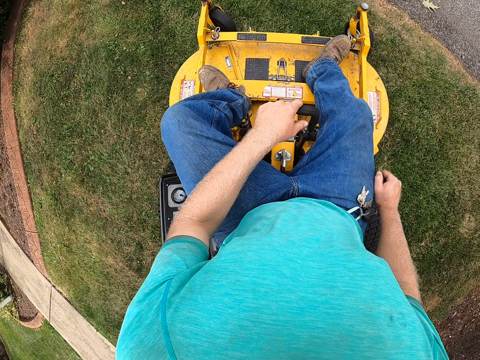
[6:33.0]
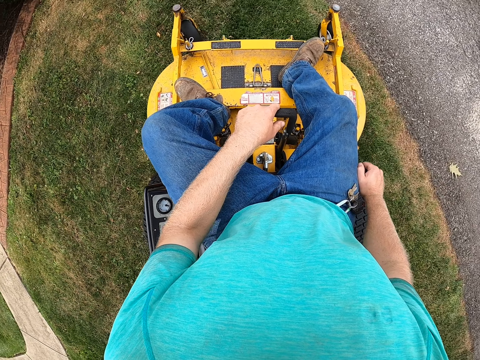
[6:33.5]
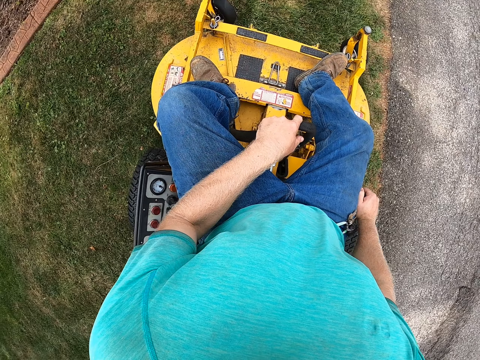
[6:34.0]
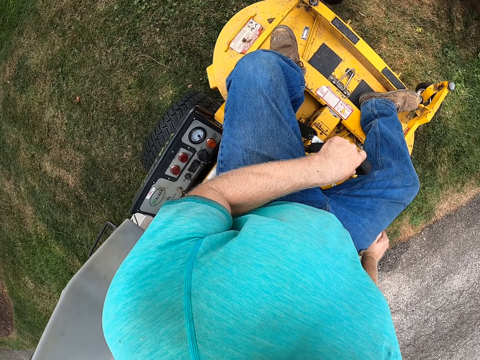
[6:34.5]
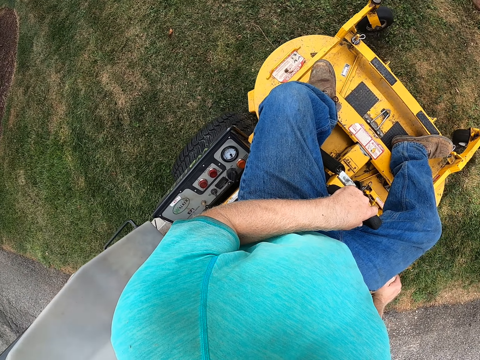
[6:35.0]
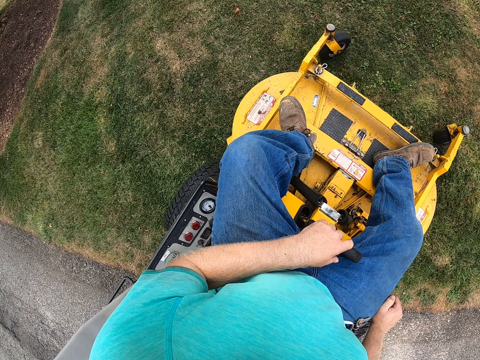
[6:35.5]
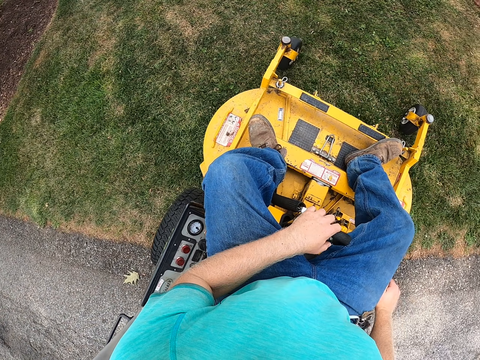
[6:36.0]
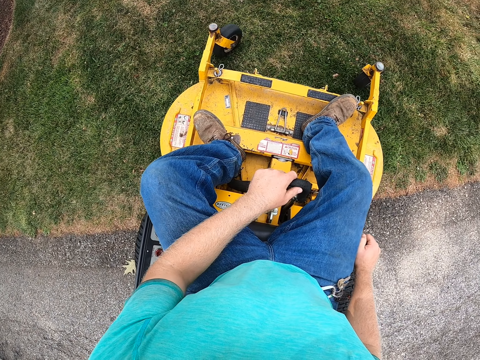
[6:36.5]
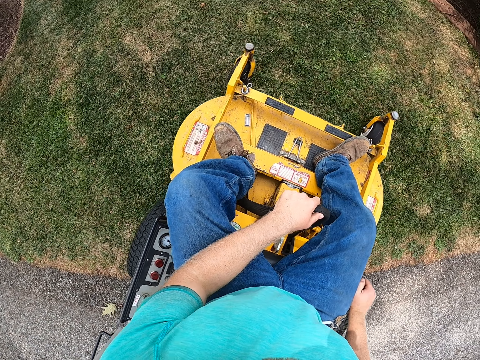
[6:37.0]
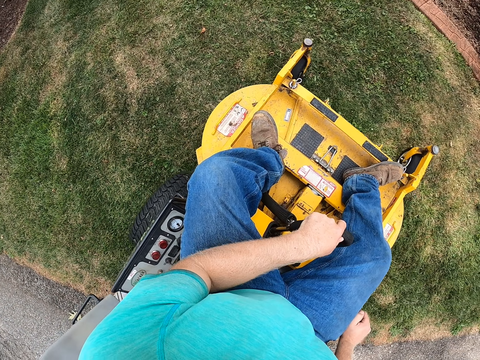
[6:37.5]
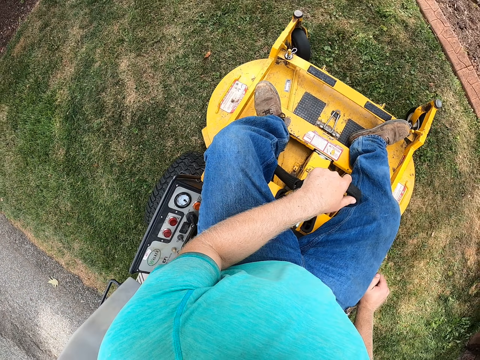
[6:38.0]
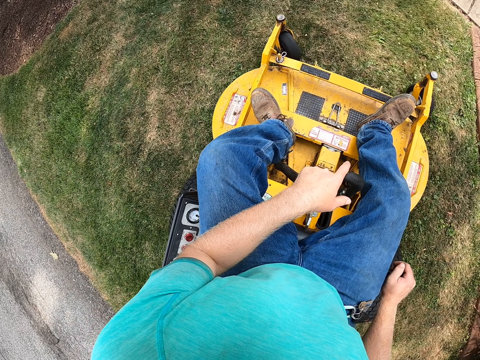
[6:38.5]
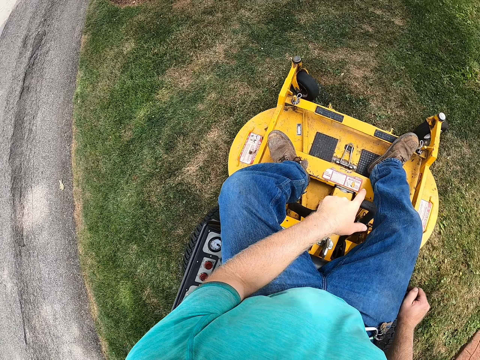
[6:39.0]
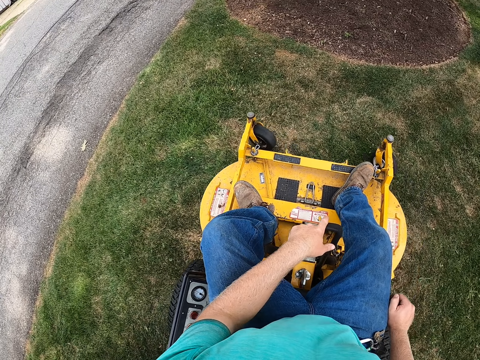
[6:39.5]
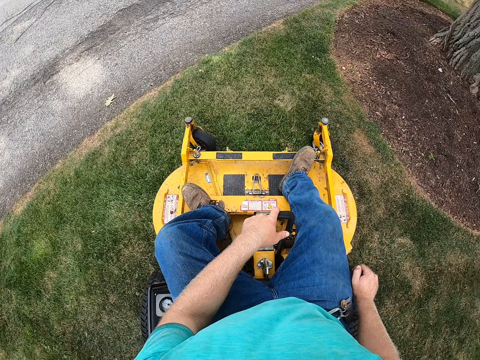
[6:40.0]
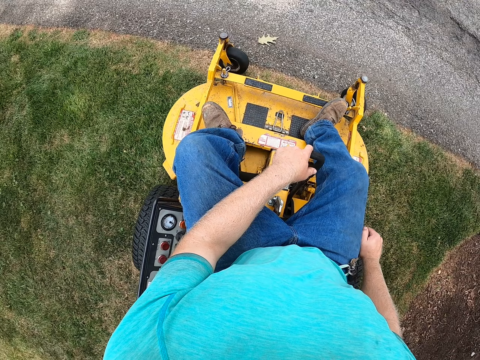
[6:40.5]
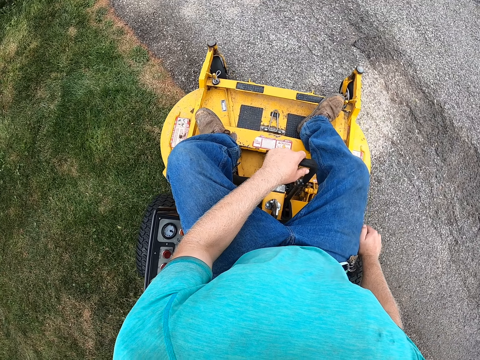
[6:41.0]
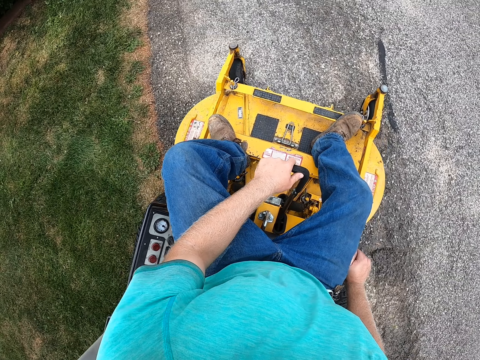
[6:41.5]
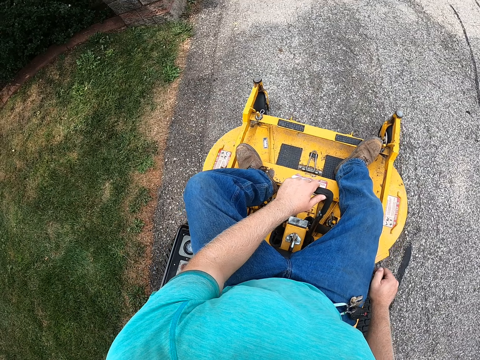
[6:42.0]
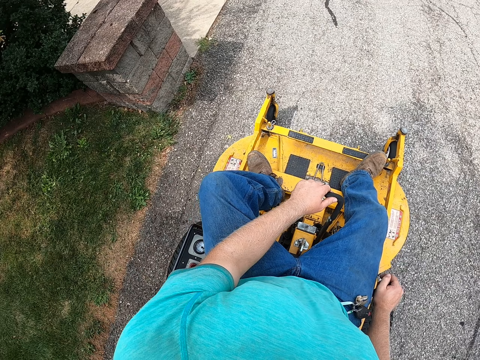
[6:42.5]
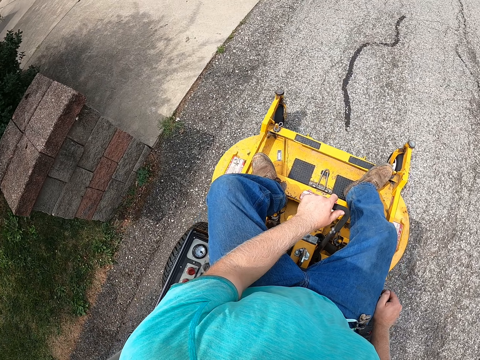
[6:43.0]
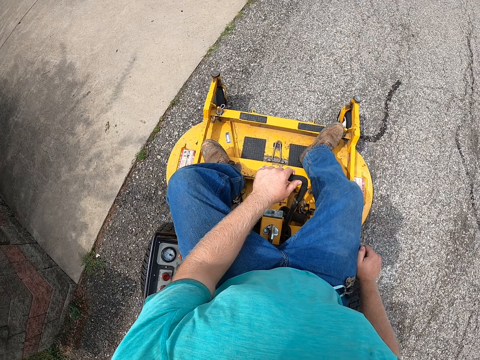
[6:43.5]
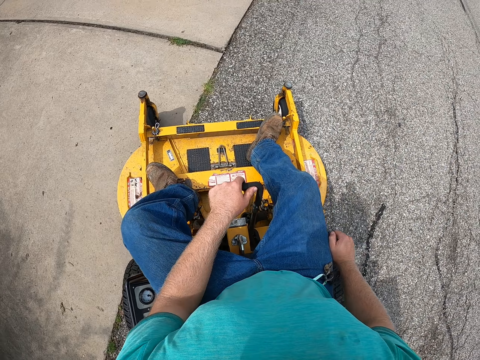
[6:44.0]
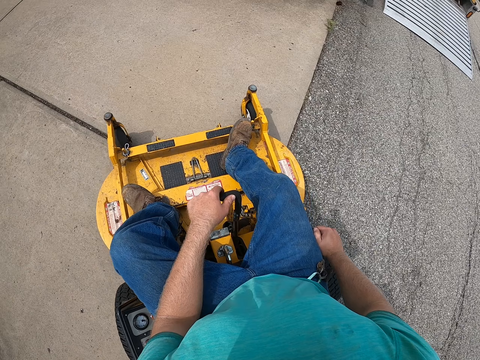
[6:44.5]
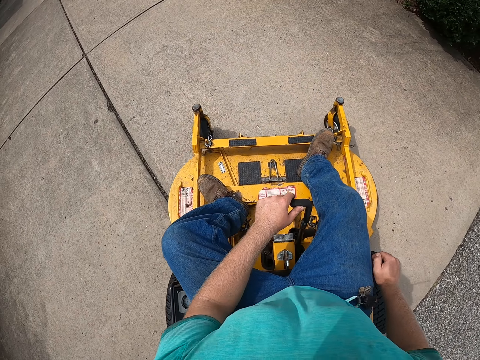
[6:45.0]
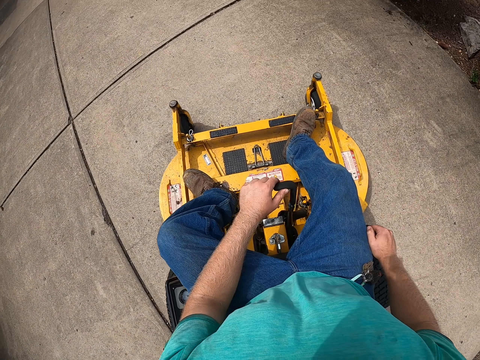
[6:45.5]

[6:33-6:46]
The camera wearer turns. They turn again. They drive the zero-turn mower on the road.

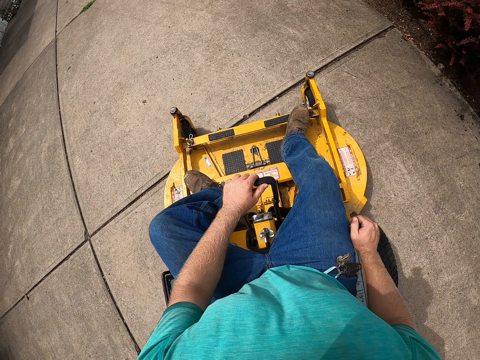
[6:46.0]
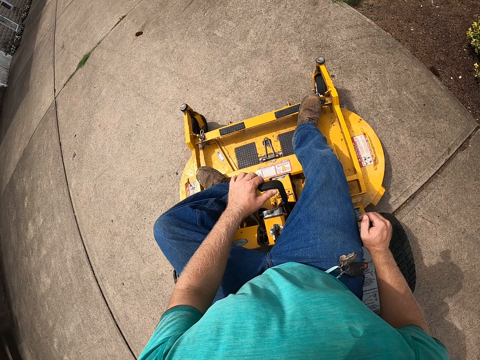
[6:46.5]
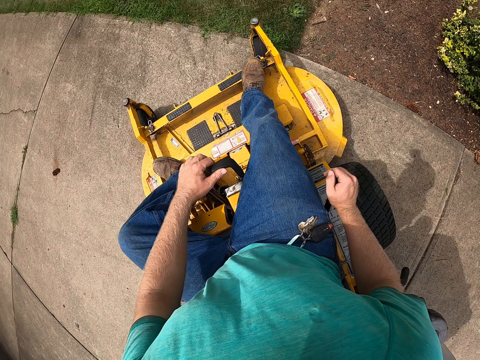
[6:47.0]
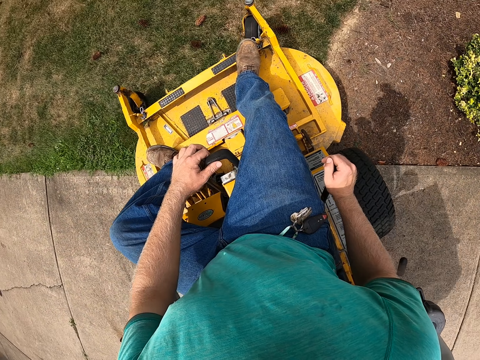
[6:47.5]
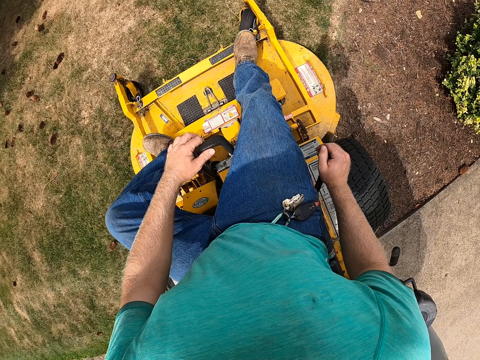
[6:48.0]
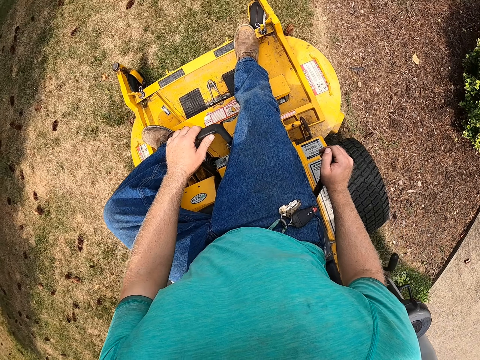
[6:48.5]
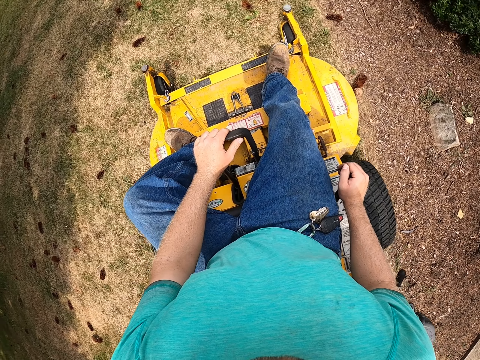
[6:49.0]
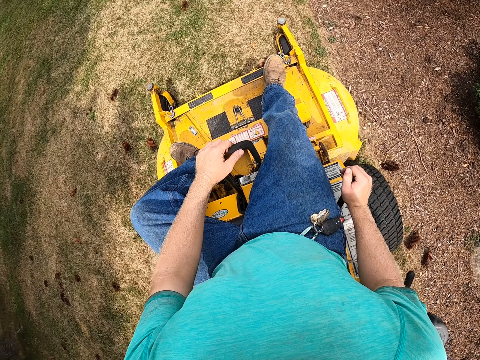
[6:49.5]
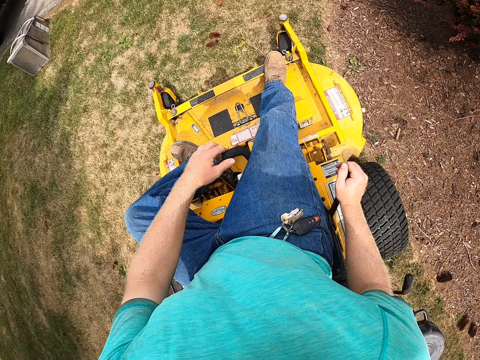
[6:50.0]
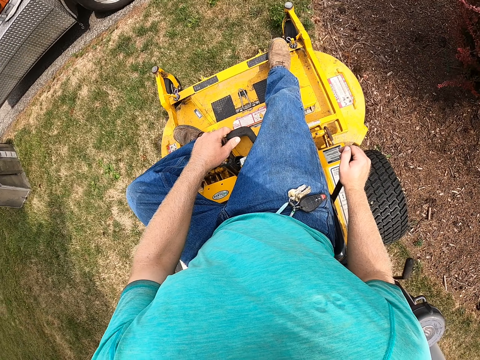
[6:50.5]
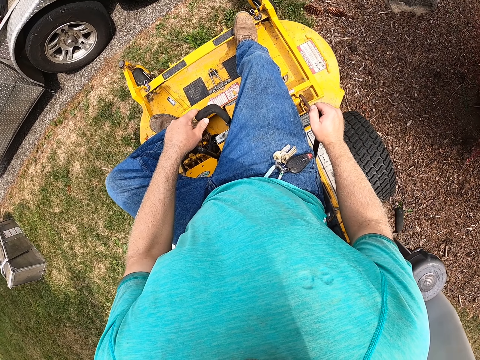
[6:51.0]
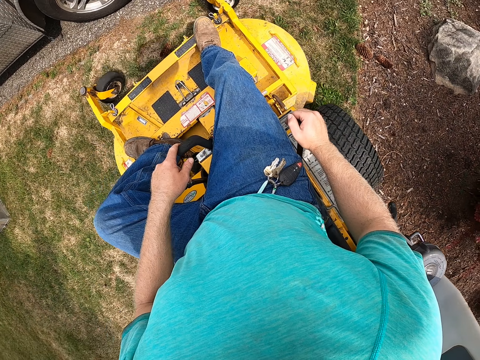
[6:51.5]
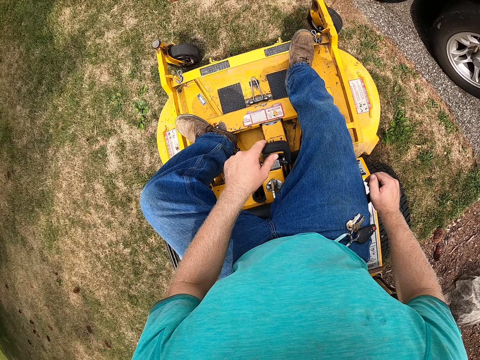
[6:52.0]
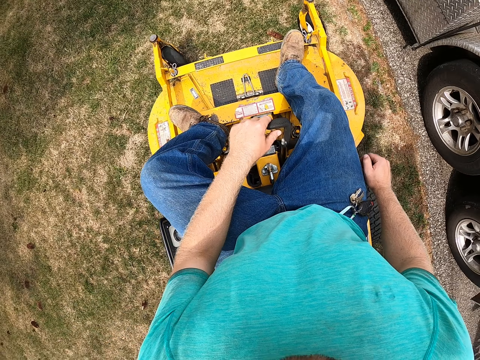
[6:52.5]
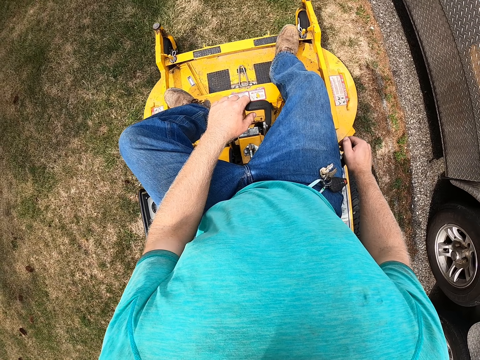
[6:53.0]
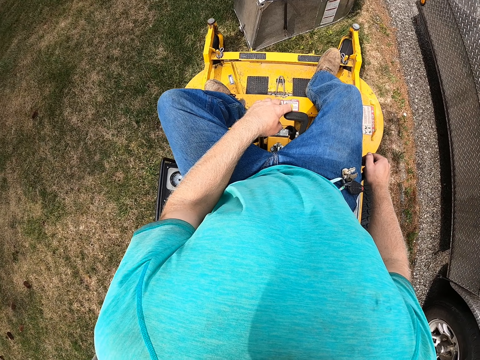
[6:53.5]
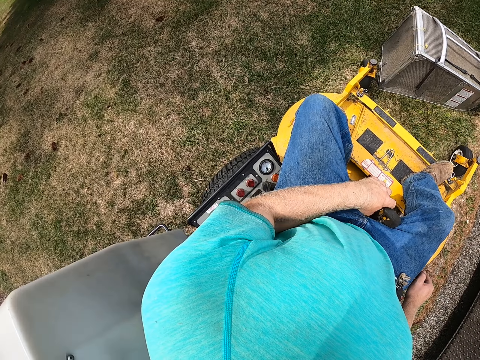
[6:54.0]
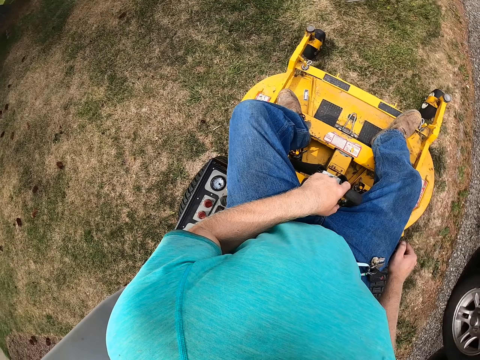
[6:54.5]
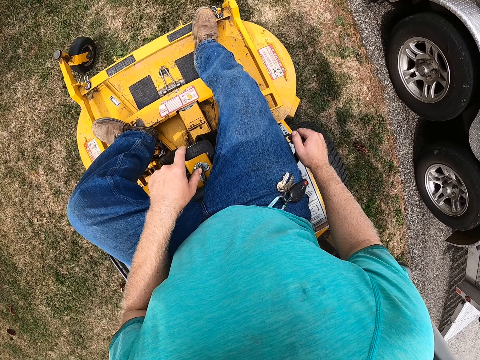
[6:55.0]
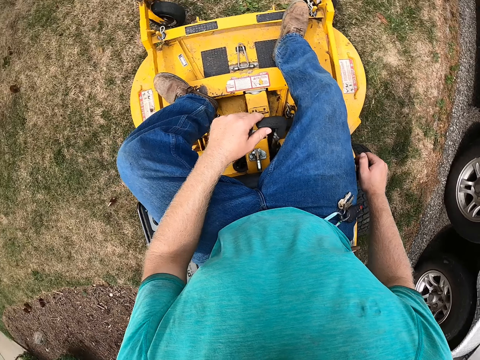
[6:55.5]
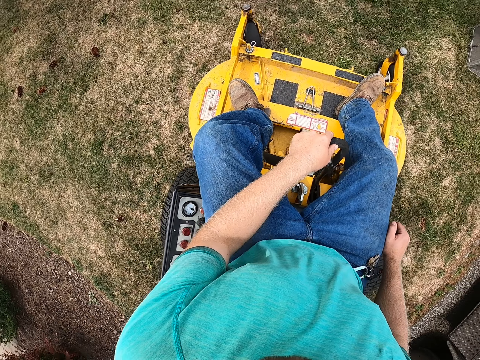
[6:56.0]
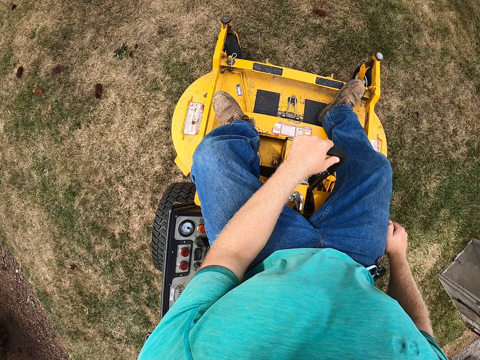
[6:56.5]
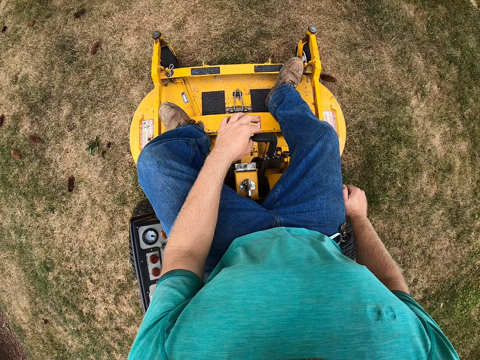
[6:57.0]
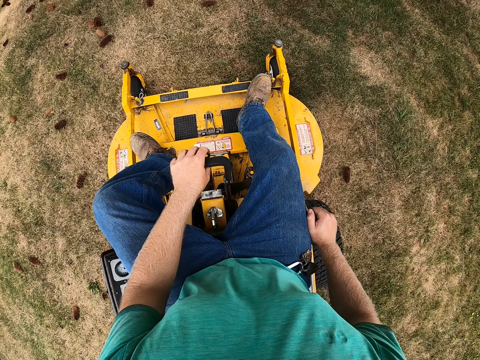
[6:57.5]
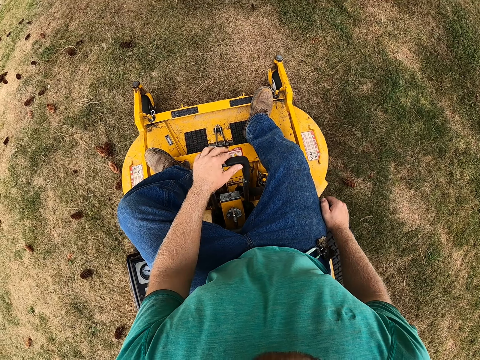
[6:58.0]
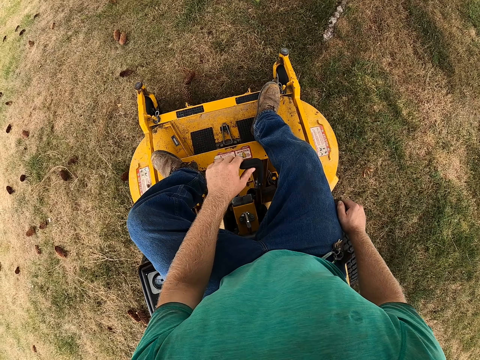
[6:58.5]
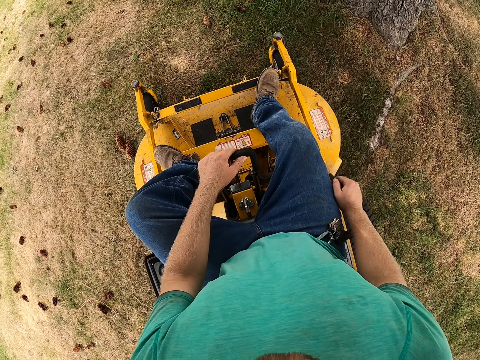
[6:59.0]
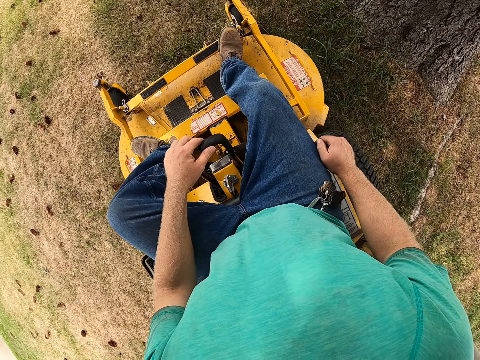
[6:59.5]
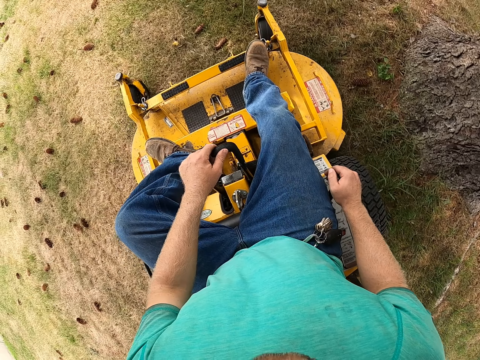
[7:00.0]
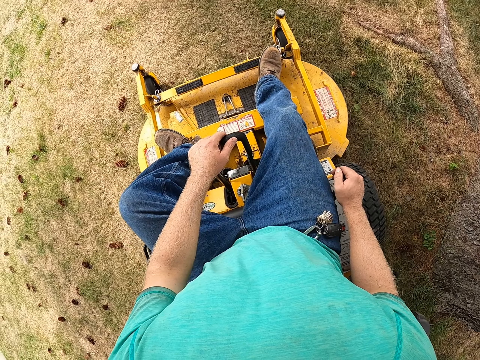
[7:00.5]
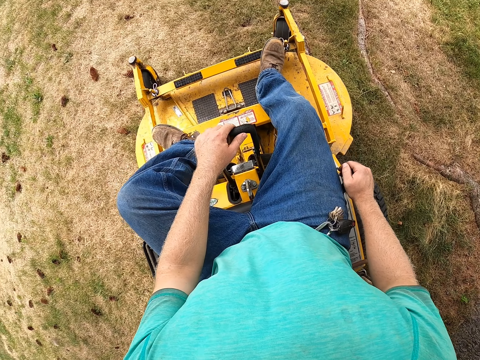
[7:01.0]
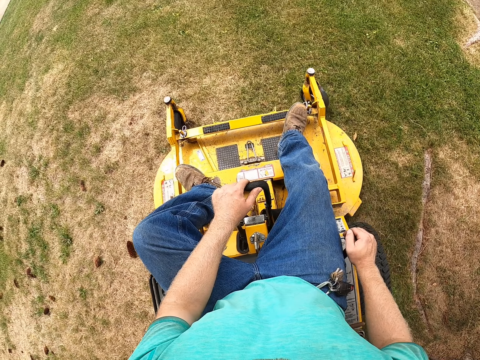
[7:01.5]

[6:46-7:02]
The camera wearer mows a lawn with the zero-turn mower. They turn, stop, drive backwards and turn.
